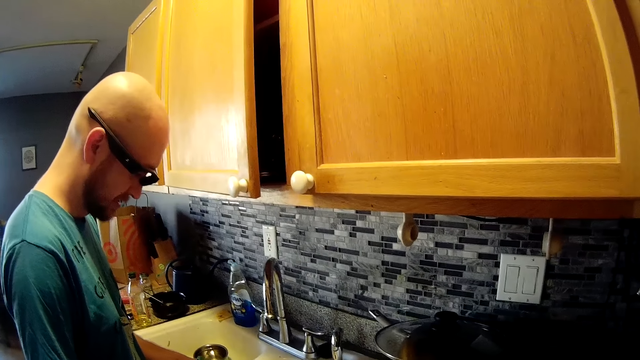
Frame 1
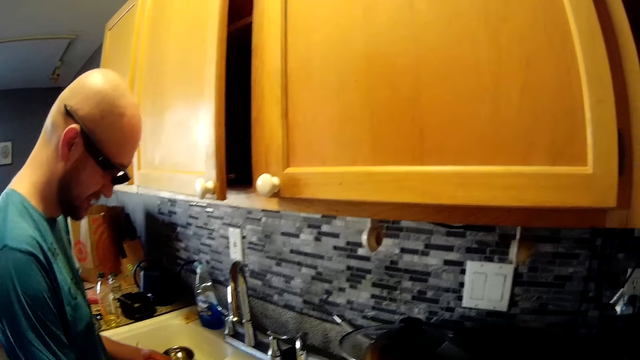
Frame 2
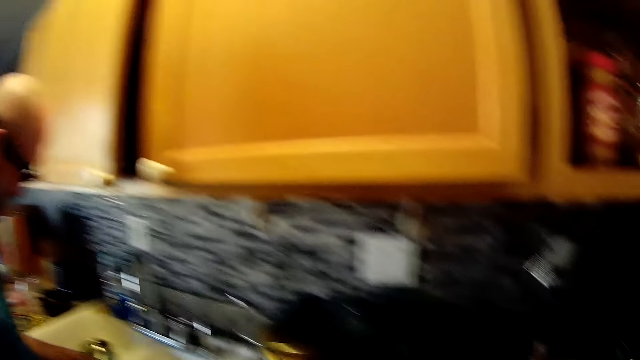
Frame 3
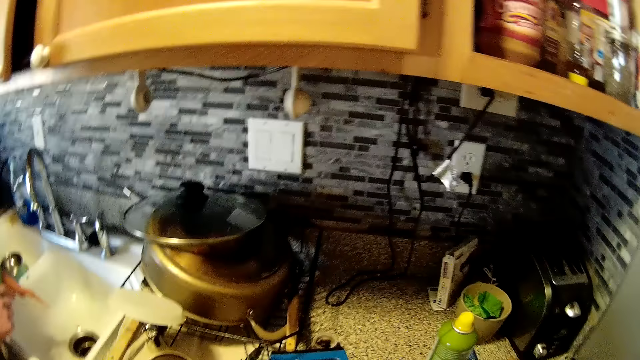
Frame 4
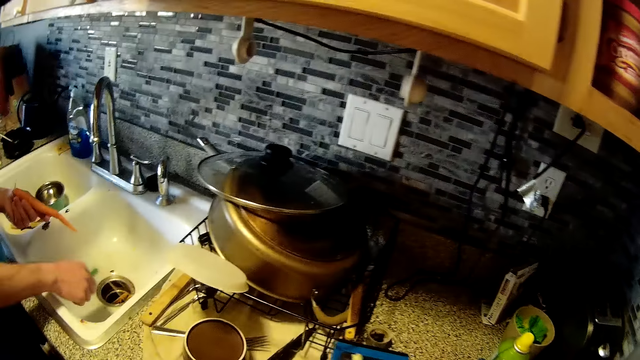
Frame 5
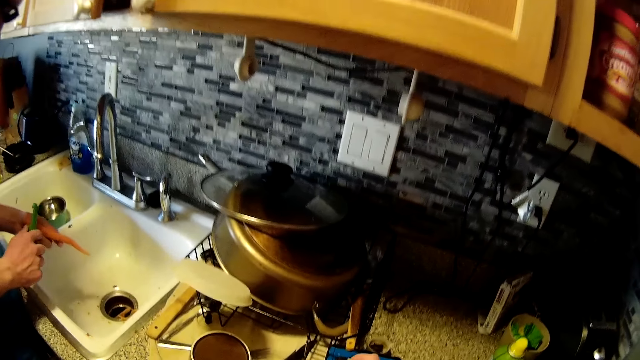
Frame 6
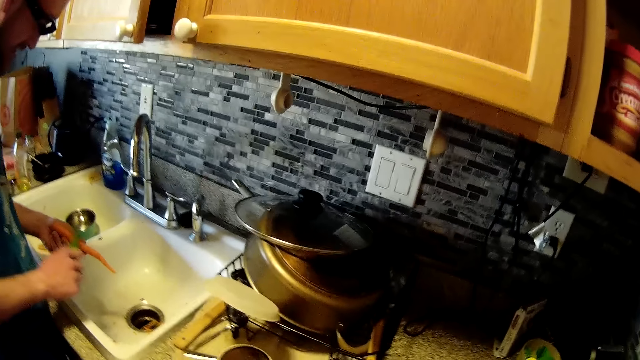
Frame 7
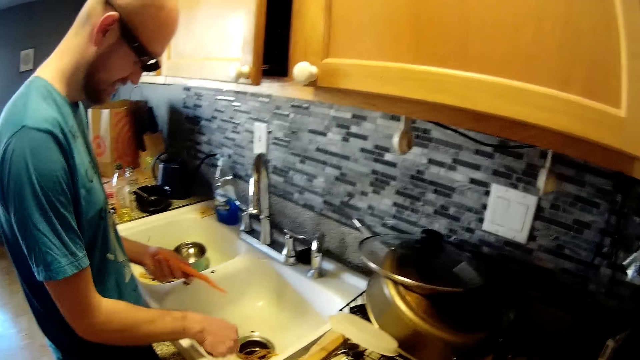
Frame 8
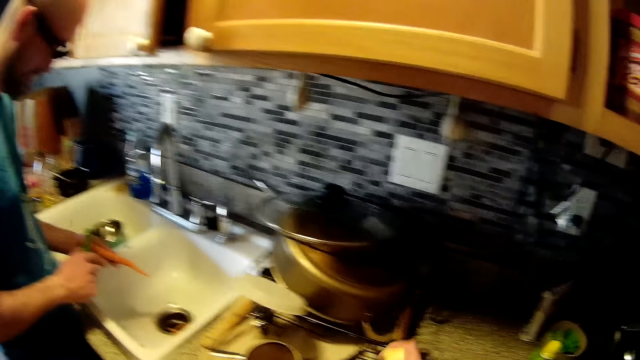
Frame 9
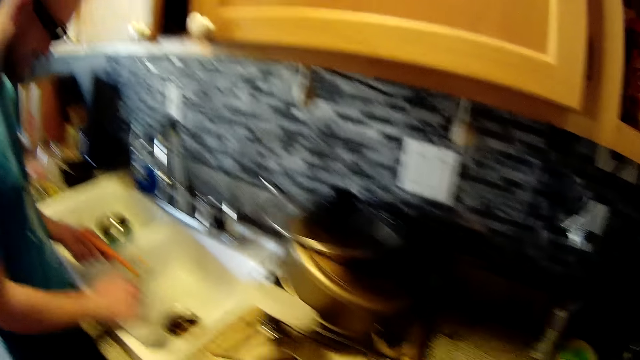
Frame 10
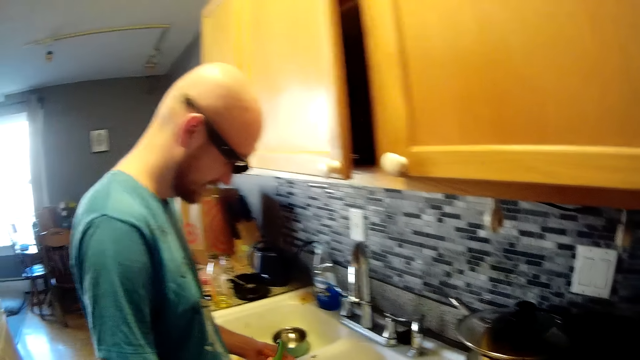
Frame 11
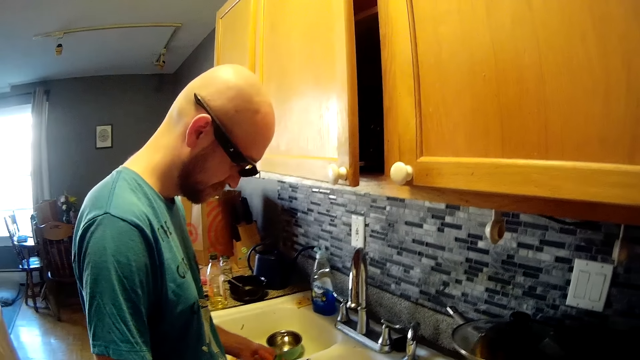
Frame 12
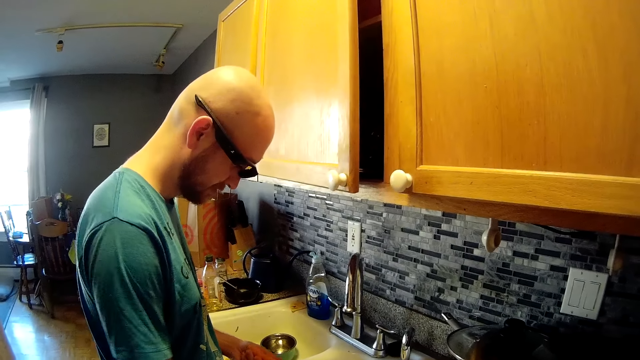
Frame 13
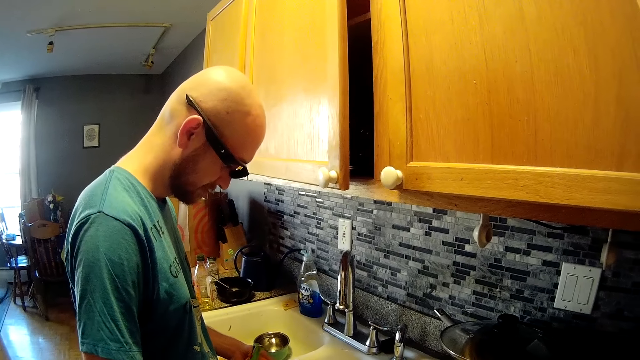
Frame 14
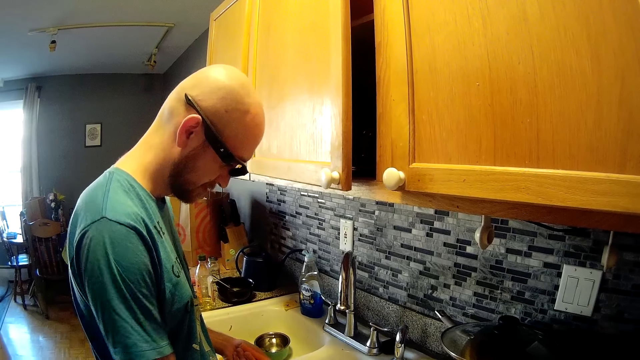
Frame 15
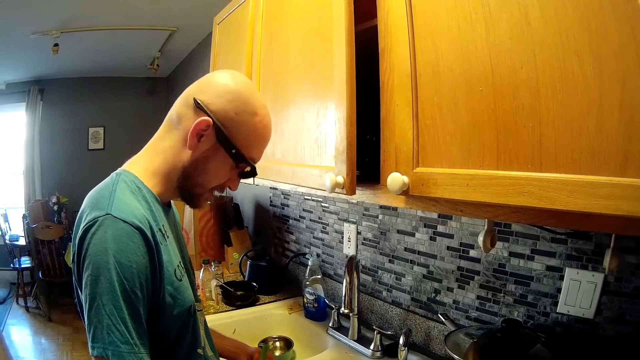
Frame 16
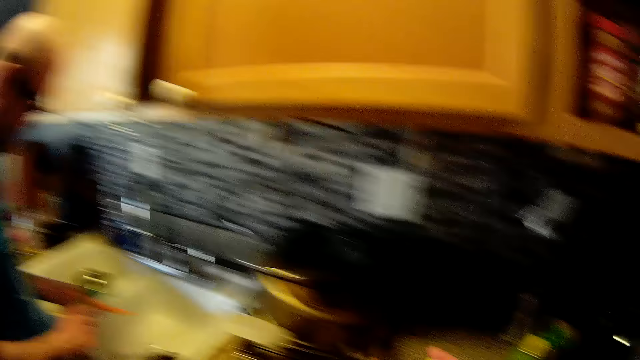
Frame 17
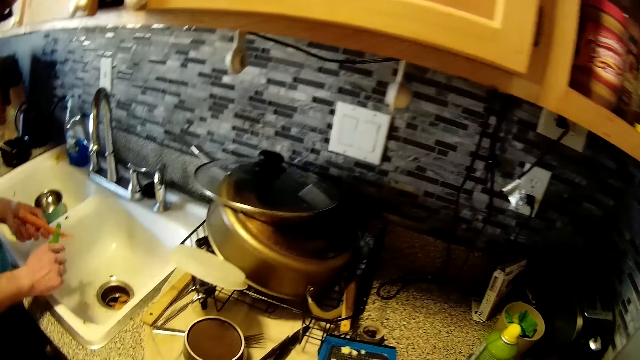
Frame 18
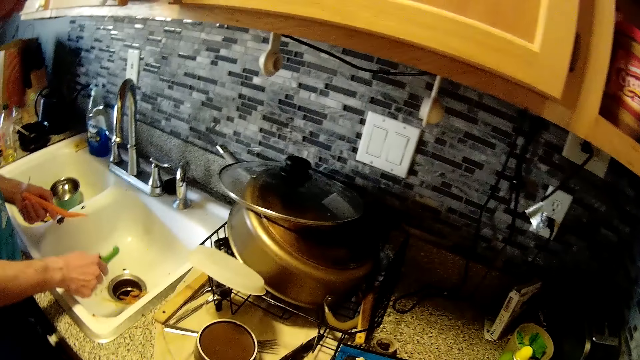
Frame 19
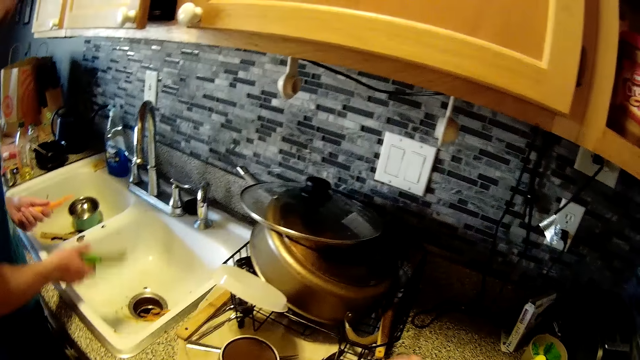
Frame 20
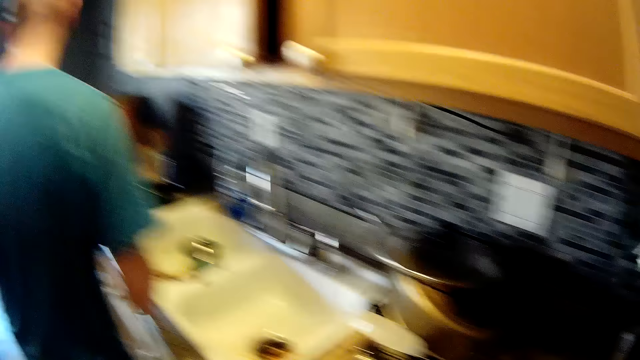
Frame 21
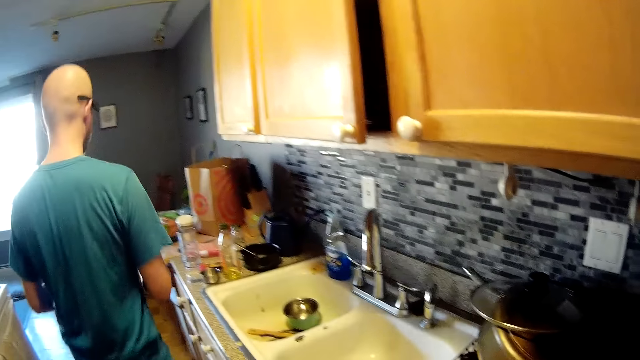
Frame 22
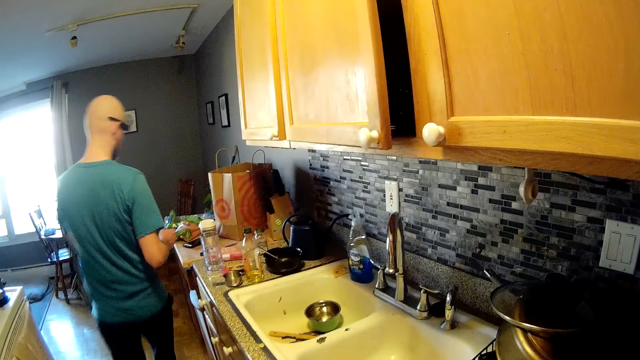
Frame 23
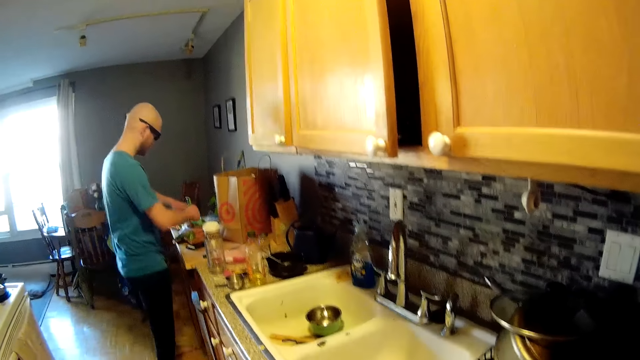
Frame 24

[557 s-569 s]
The man peels a carrot in his left hand with a vegetable peeler in his right hand. The camera wearer stares at the man. They look on the sink. The man peels the carrot. The man walks around the sink.

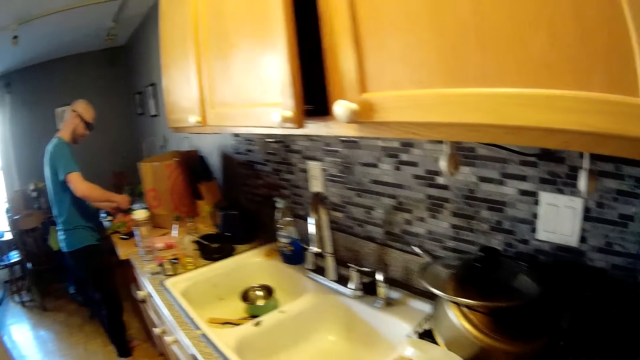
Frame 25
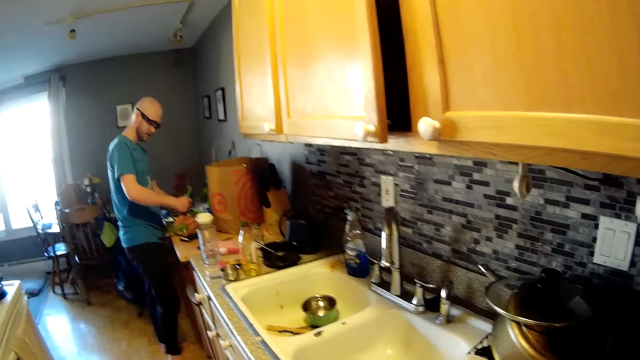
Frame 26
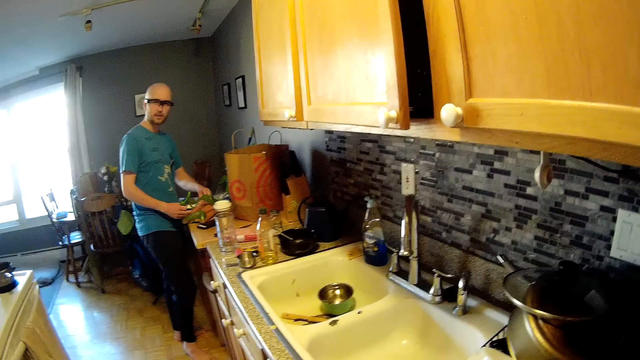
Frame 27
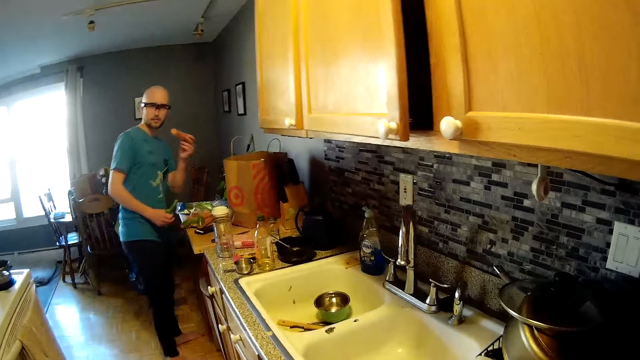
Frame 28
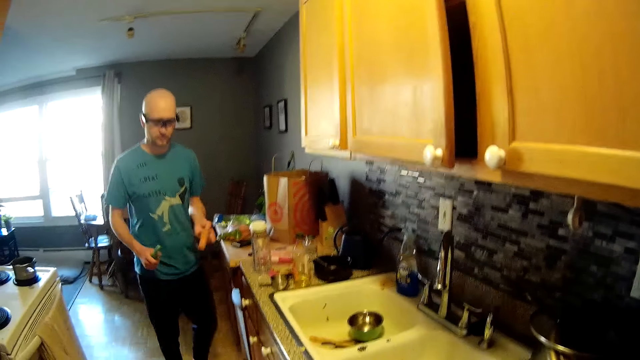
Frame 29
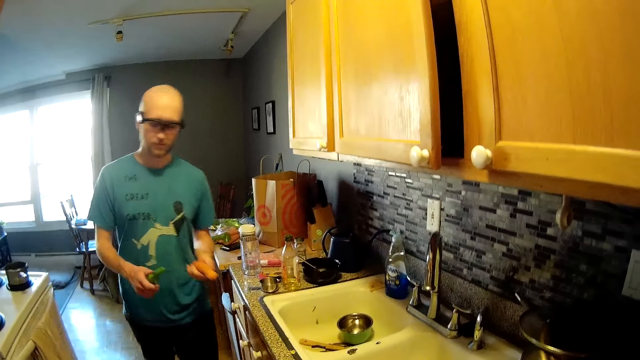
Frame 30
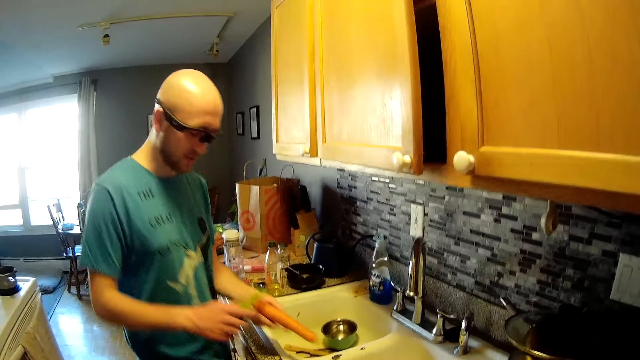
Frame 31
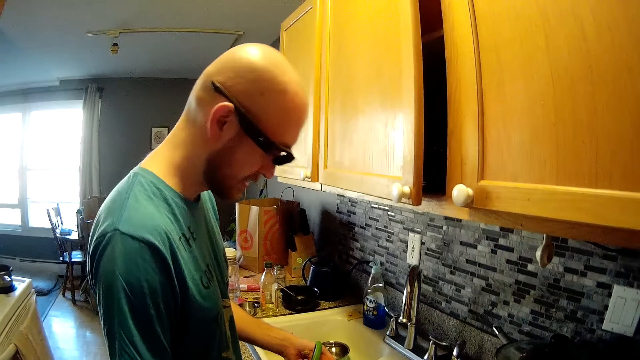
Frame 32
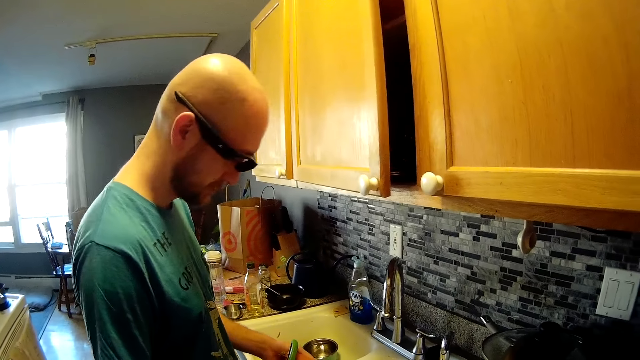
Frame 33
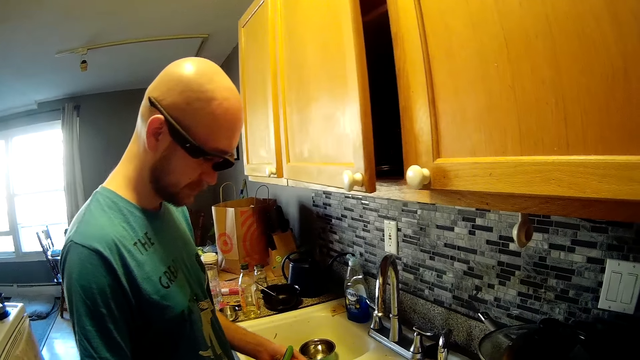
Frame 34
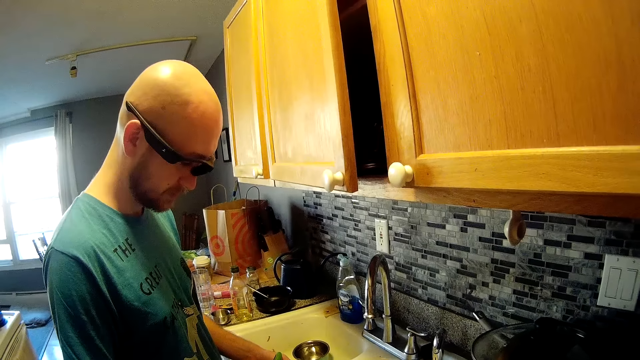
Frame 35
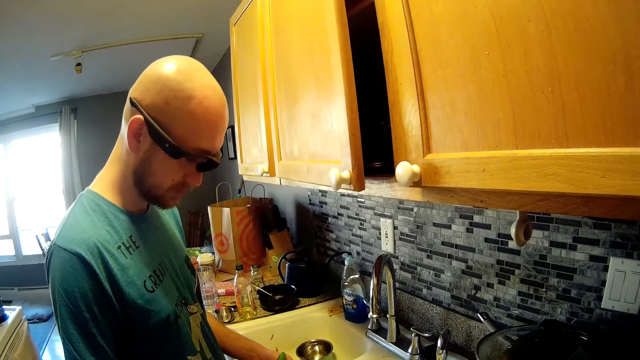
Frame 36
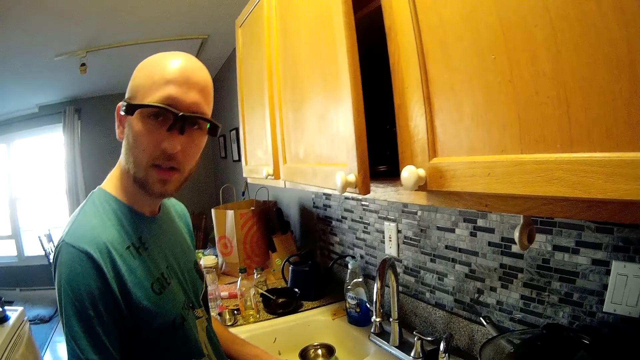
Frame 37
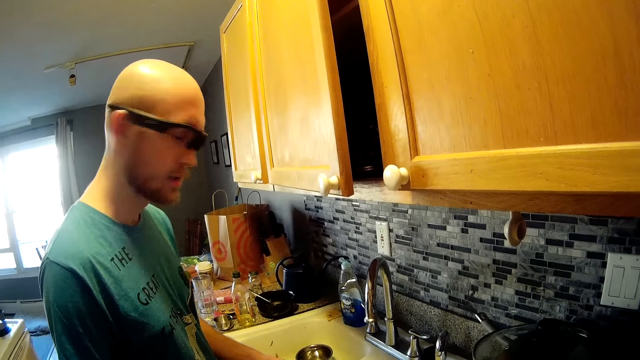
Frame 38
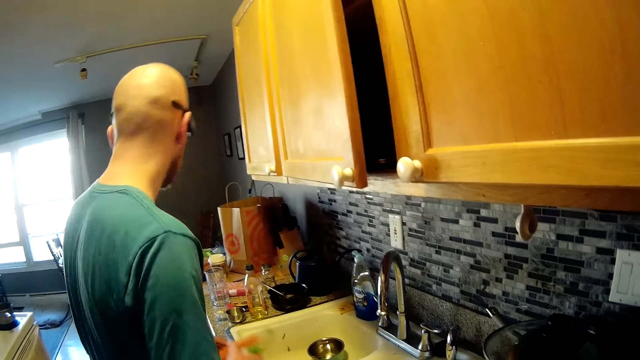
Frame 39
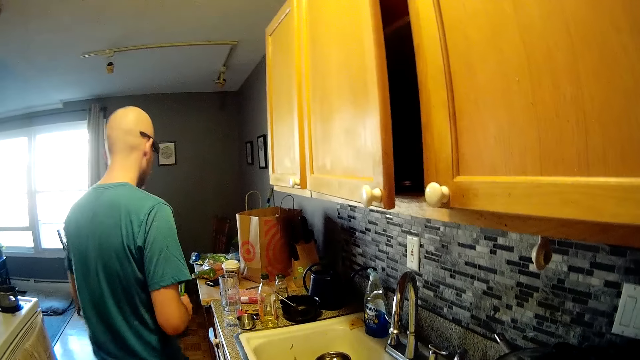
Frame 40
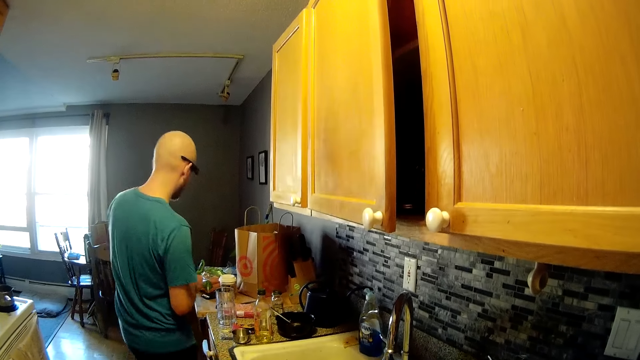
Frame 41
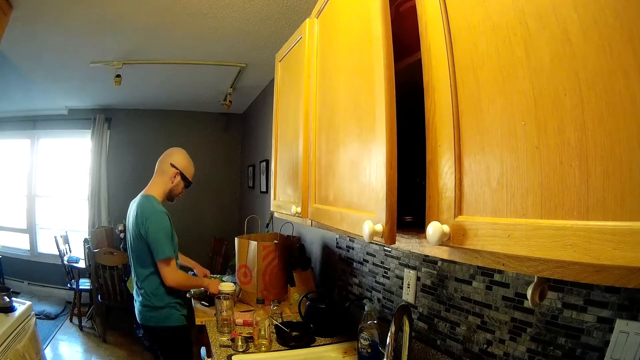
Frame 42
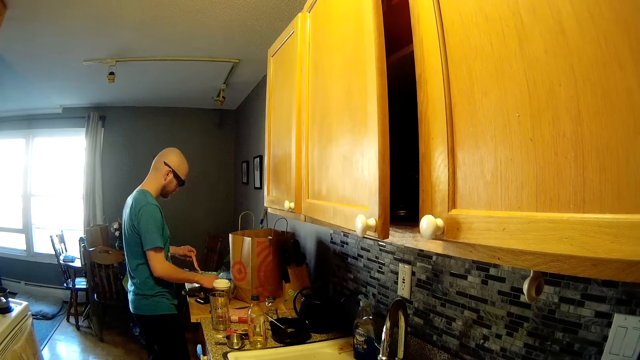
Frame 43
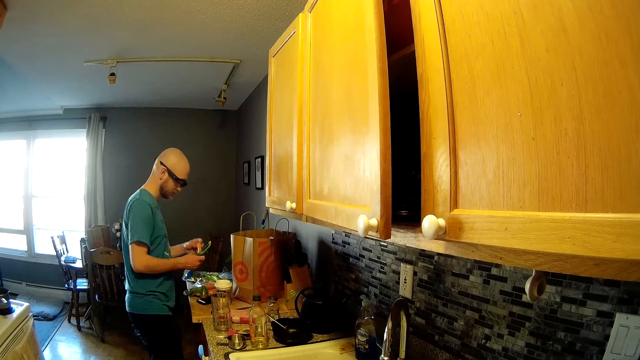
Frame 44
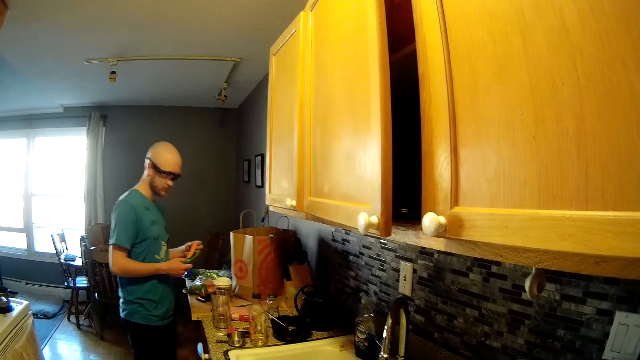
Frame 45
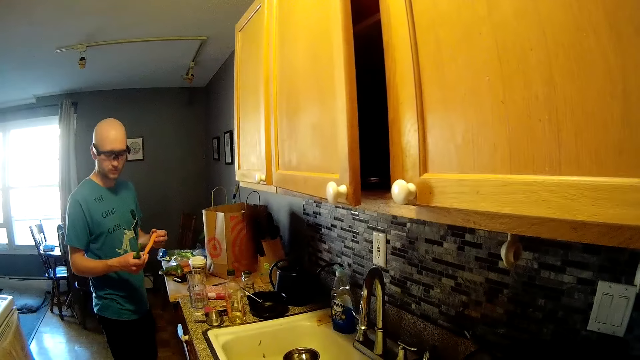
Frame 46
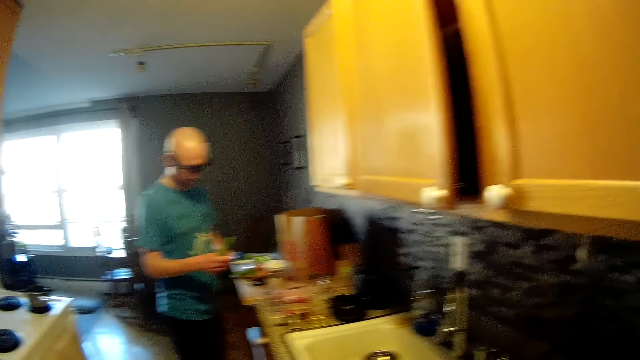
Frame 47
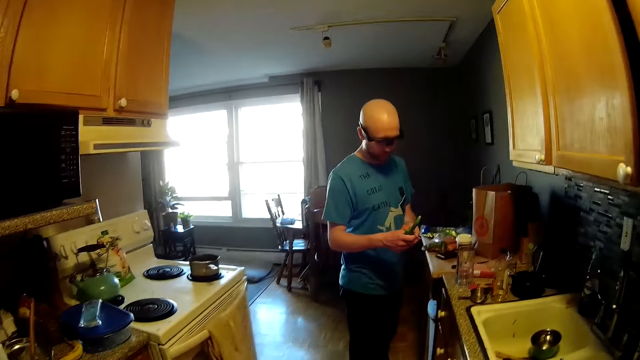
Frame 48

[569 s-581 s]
The man places the carrot in his left hand on the table. The man picks up a carrot with his left hand from a bag of carrots on a cabinet top. The man walks around the sink. The man takes the carrot in his left hand to the sink. The camera wearer stares at the man. The man walks around the sink. The man drops the carrot in his right hand on the table. The man picks up the carrot on the table with his left hand. The man holds the carrot with both hands. The man walks around the sink.
